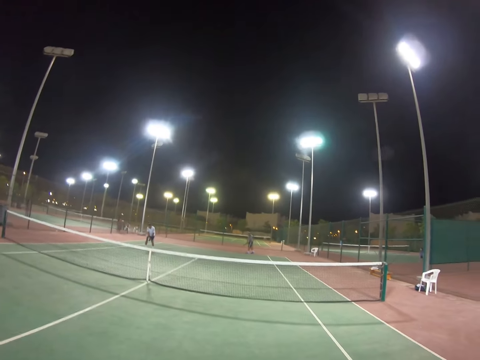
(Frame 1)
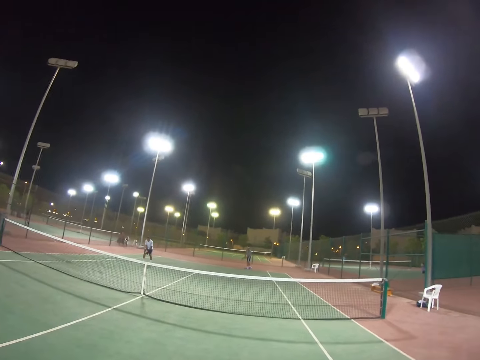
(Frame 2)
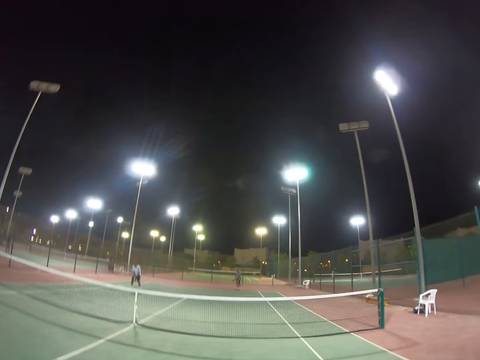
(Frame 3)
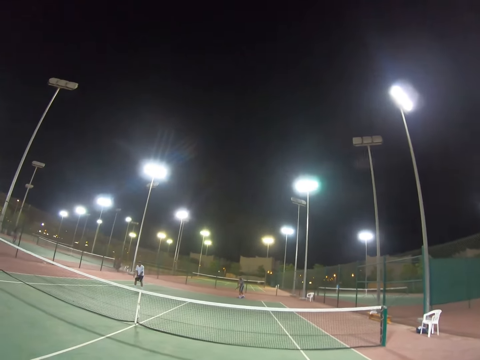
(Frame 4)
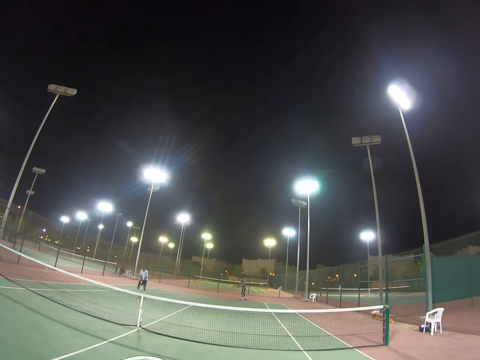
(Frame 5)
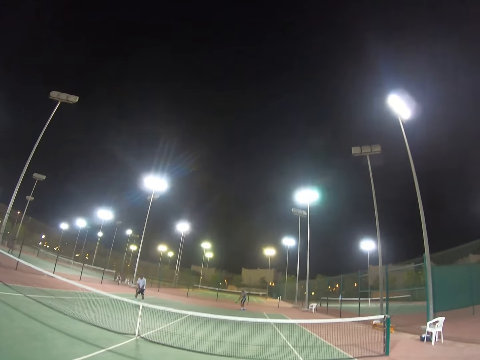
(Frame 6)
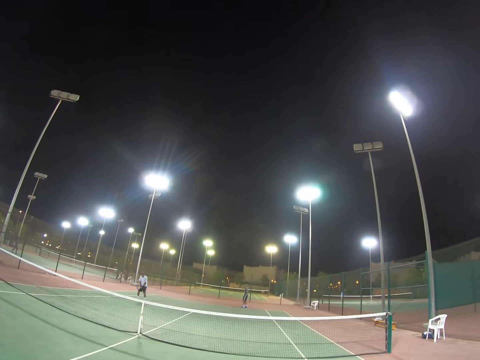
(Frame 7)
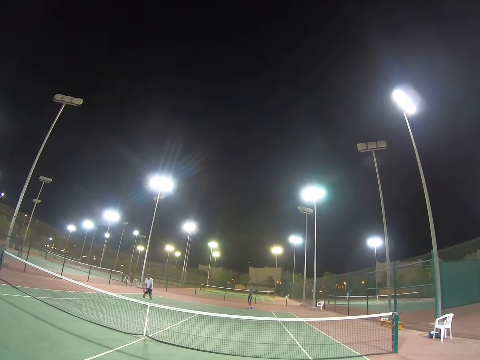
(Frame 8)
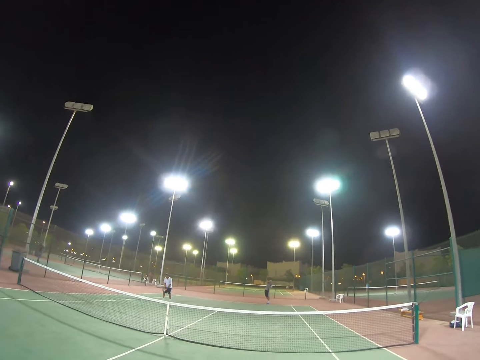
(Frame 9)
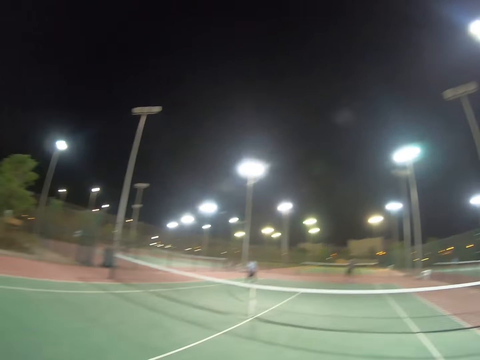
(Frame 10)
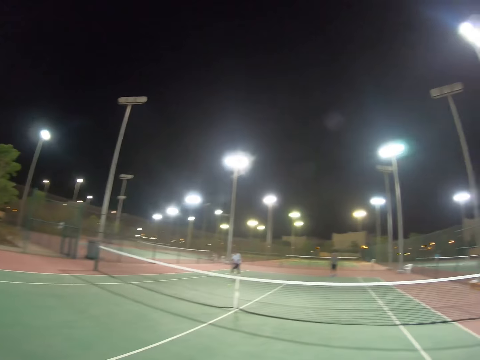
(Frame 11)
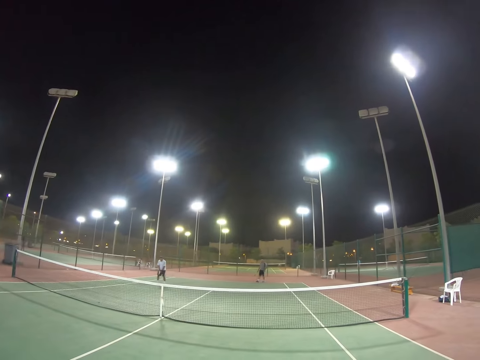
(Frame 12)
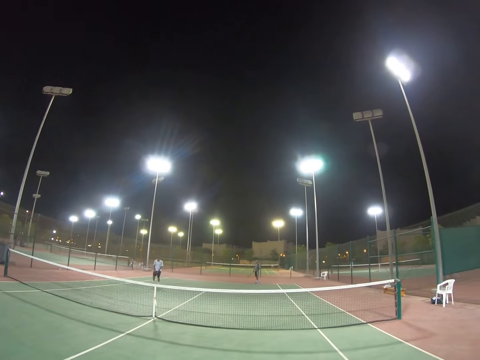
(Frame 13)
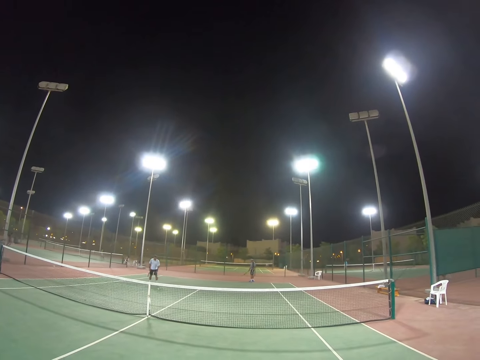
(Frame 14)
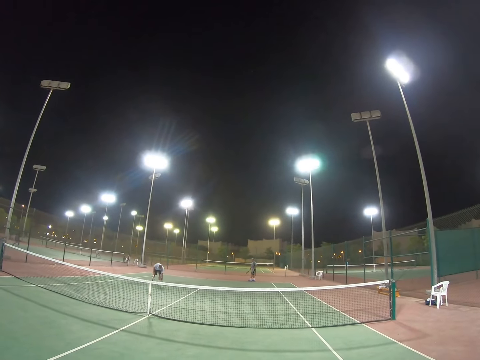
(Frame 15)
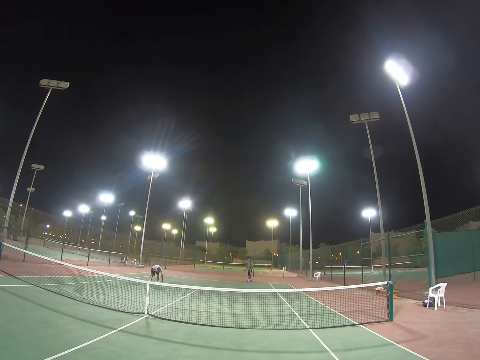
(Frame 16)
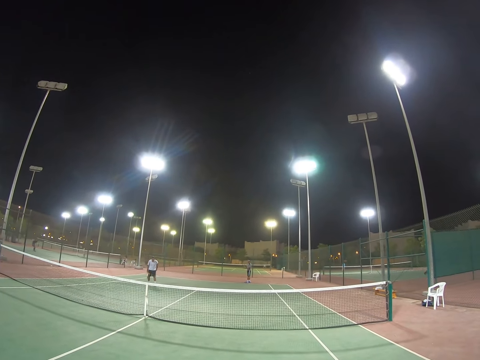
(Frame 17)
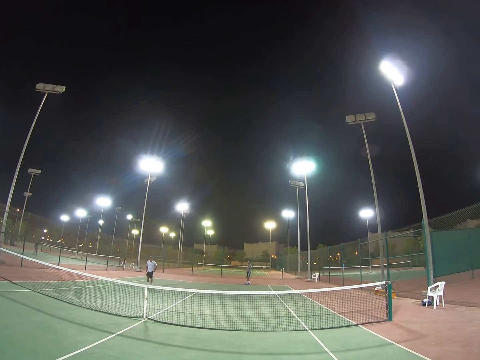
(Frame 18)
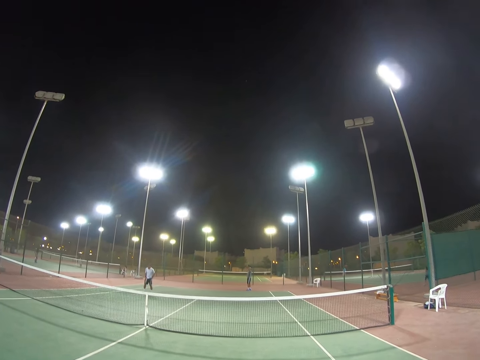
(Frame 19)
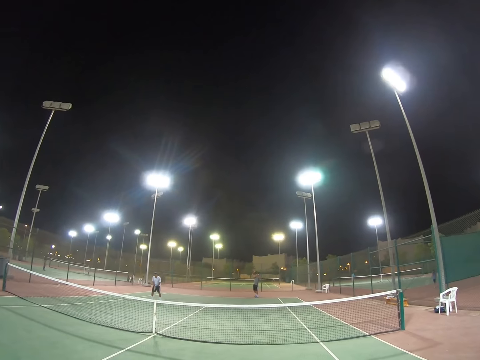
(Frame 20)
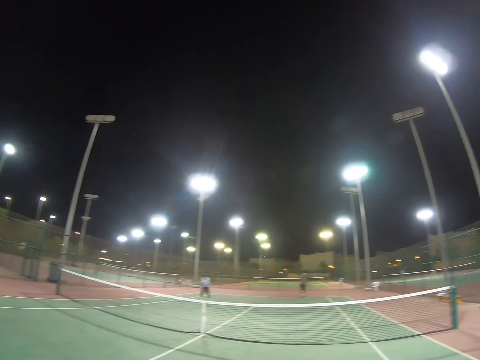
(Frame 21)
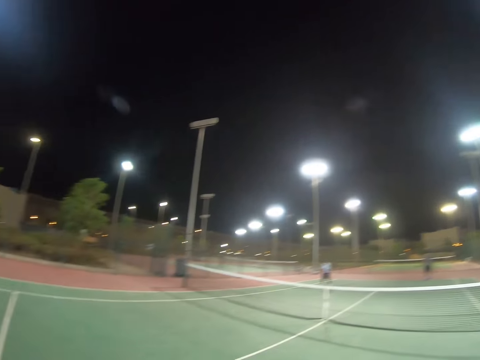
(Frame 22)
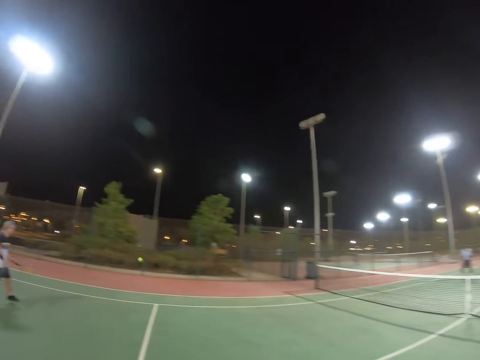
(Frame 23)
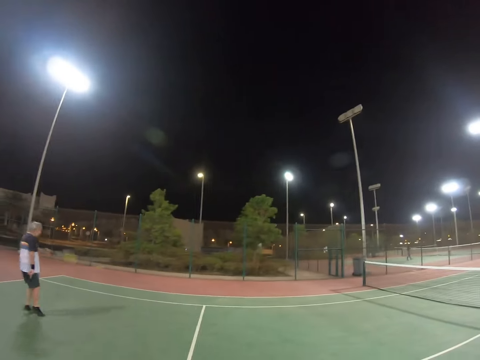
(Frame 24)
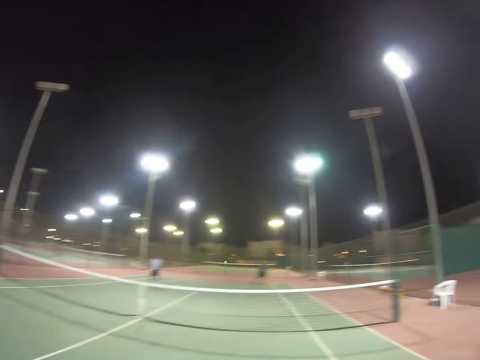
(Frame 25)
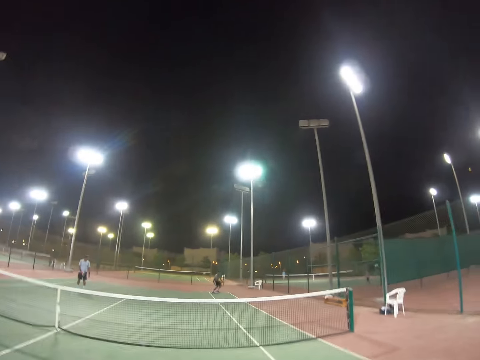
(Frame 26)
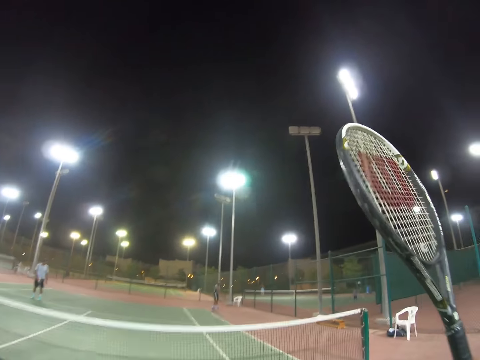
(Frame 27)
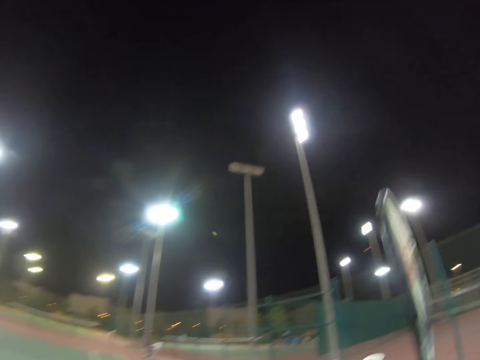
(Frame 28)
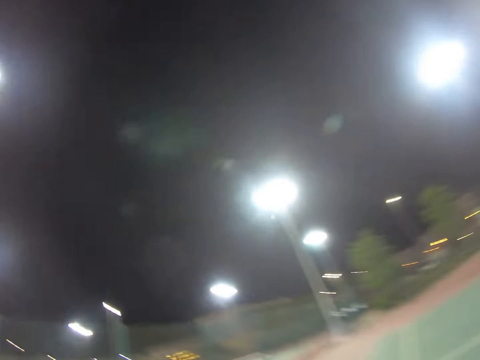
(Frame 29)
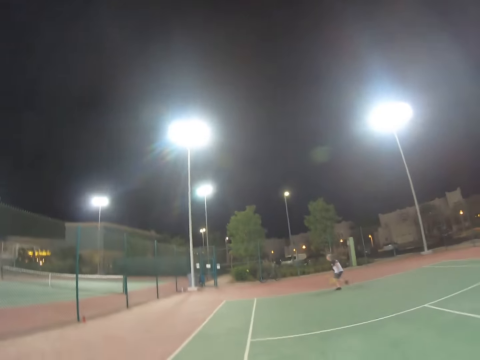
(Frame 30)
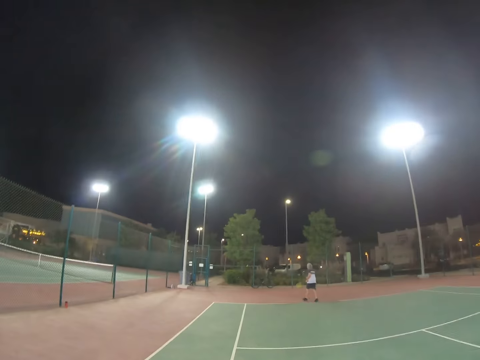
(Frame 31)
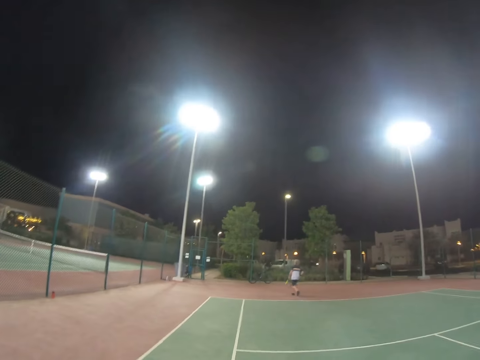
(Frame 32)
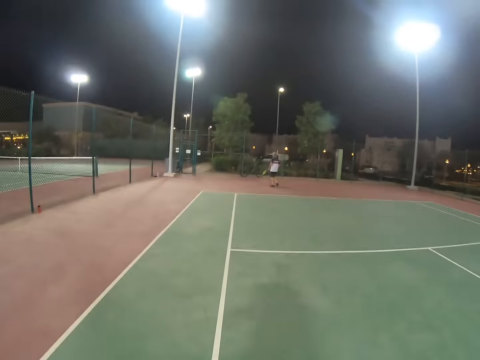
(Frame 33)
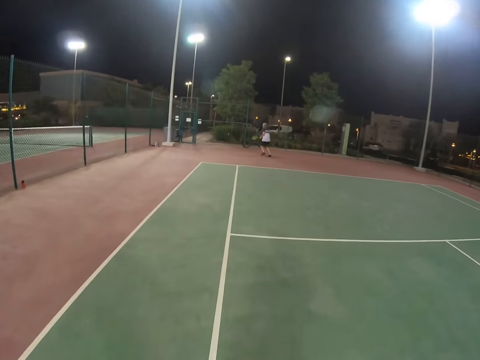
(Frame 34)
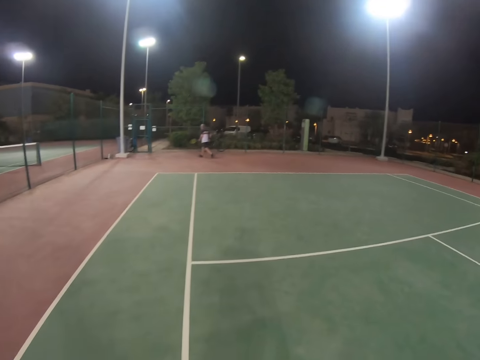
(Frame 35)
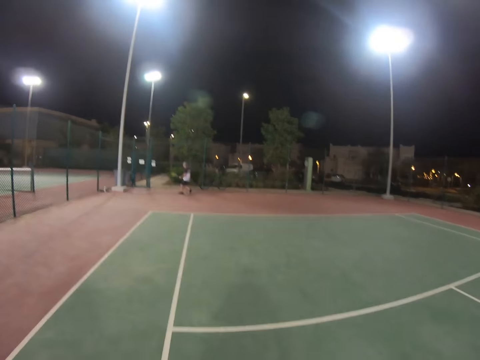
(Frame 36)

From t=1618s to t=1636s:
A man serves the ball. The man plays tennis ball. Another man picks a ball from the ground and puts the ball in his pocket. The first man serves the ball and plays tennis ball. A third man hits the ball. The first man runs to the ball and hits the ball. The third man runs.

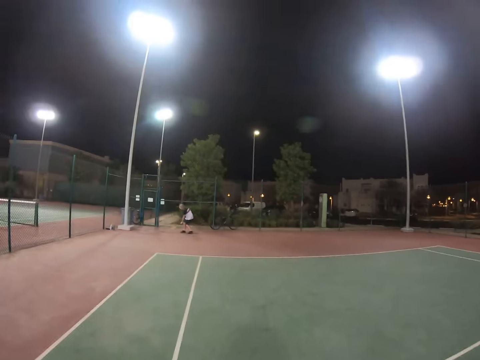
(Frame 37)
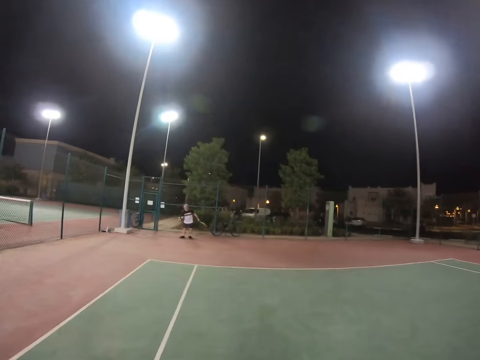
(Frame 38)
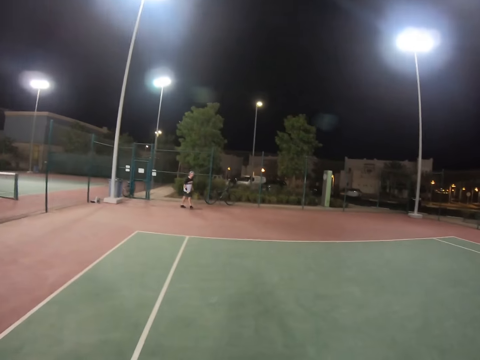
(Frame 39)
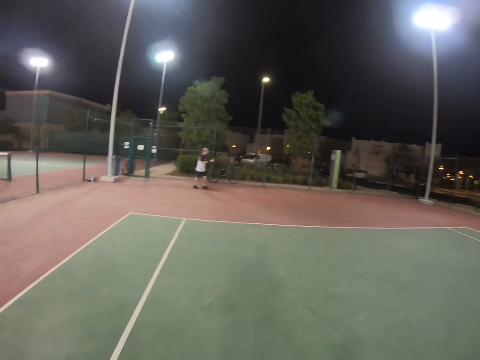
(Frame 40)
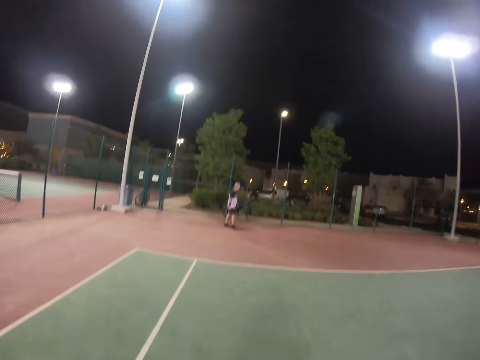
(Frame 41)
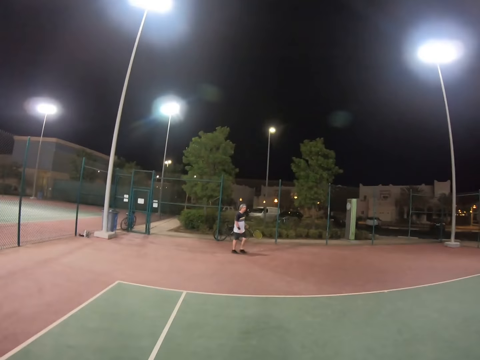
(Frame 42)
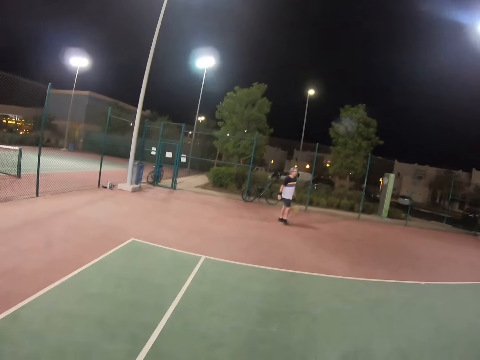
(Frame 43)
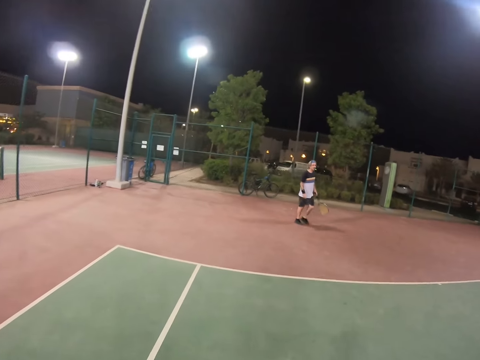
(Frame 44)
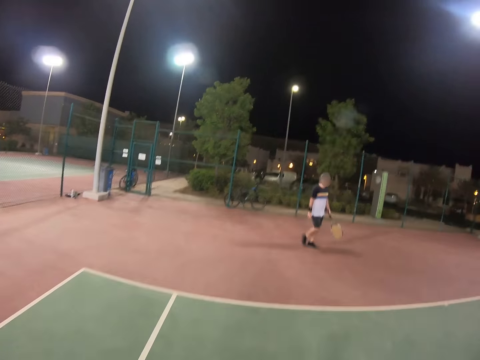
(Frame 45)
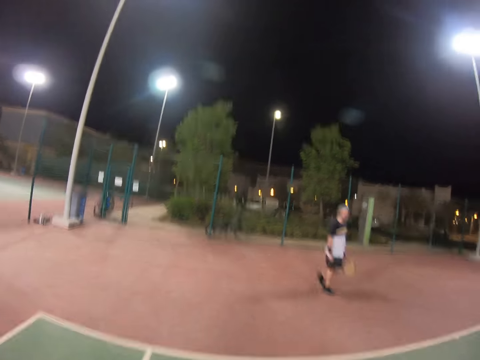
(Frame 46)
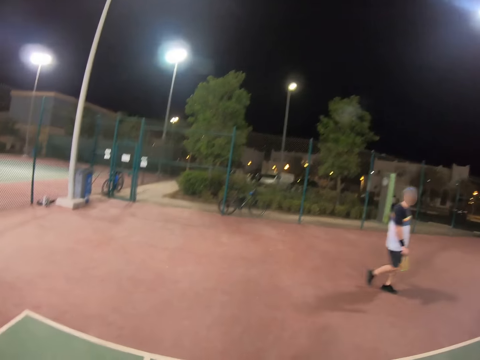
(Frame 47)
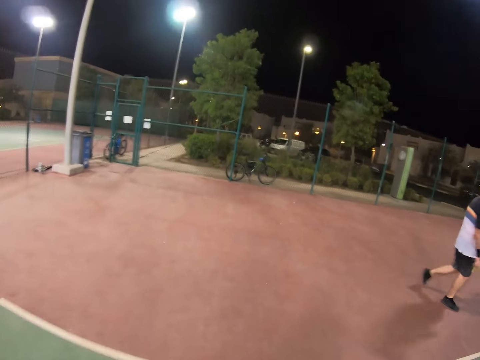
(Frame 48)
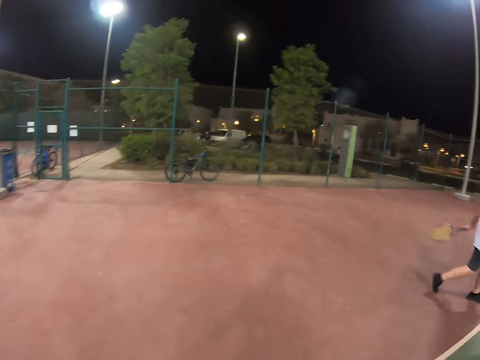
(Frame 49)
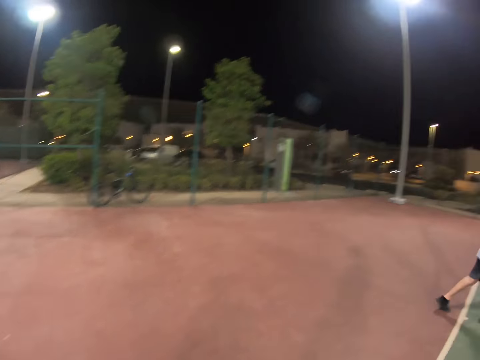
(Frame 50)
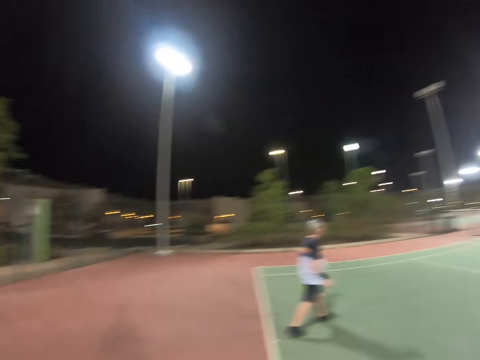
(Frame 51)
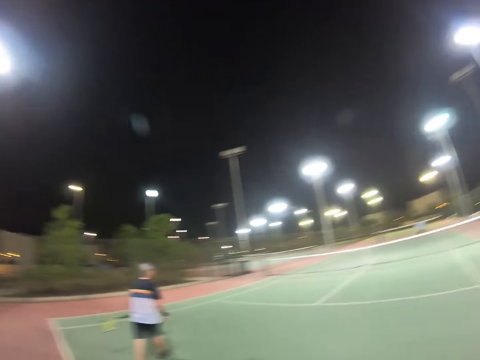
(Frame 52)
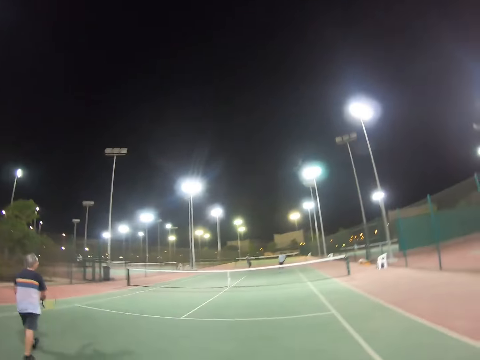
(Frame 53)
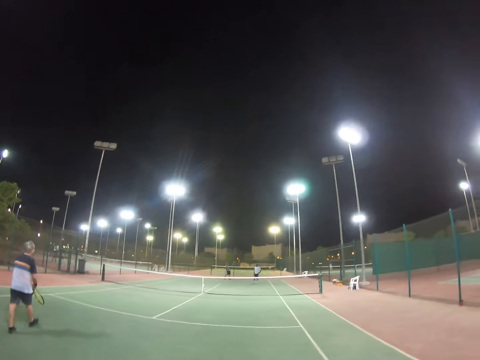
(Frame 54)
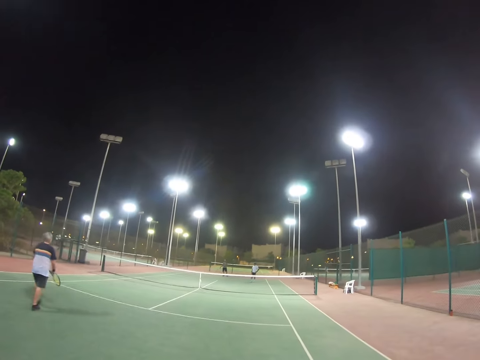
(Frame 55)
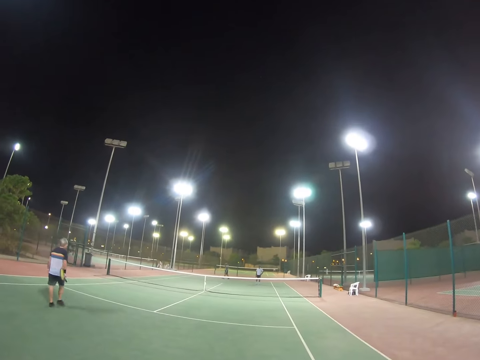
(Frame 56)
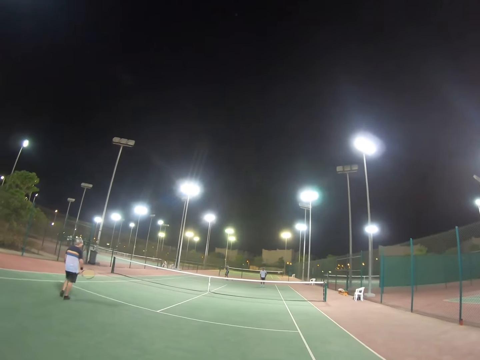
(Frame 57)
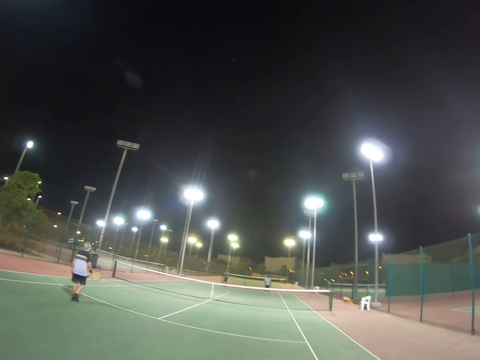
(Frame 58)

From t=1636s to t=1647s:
A man picks the ball from the ground. The man walks. The man hits the ball. The camera wearer turns.
